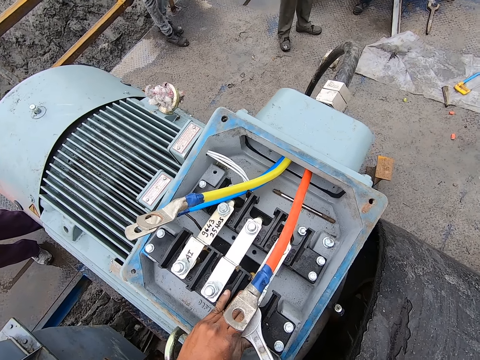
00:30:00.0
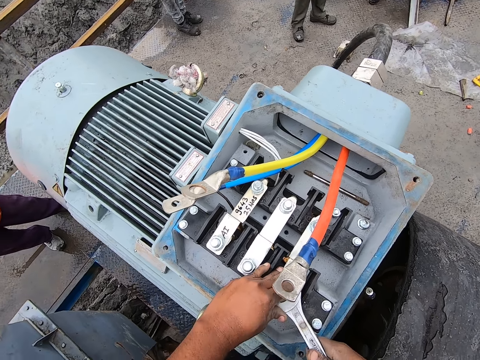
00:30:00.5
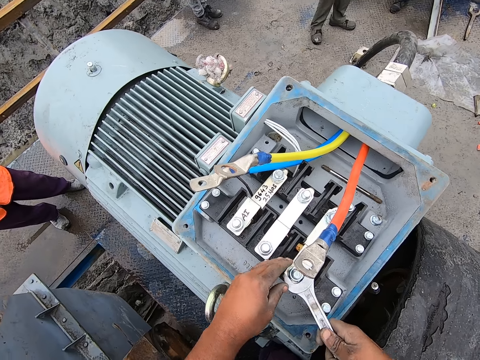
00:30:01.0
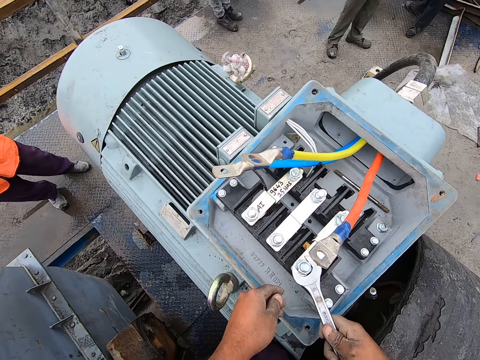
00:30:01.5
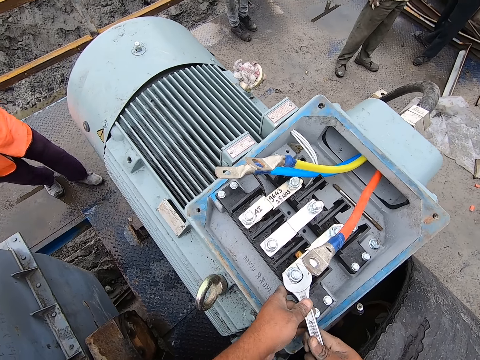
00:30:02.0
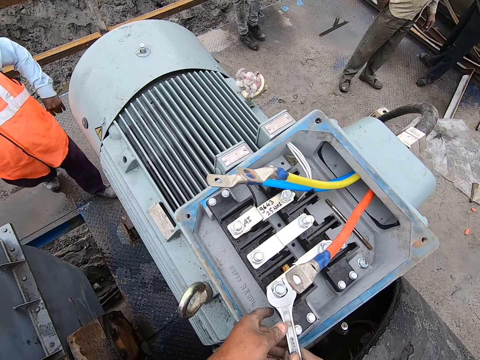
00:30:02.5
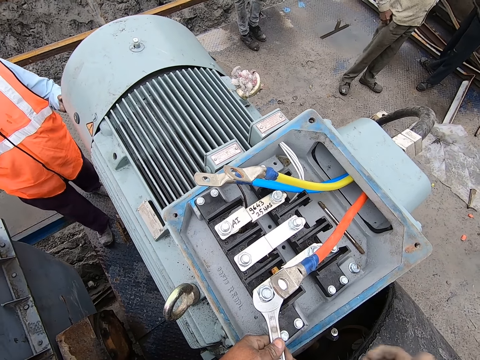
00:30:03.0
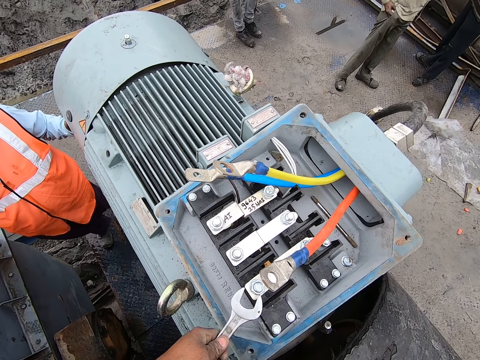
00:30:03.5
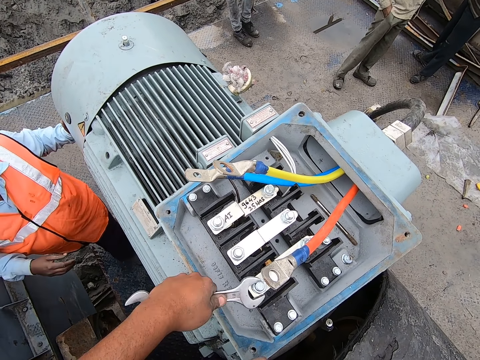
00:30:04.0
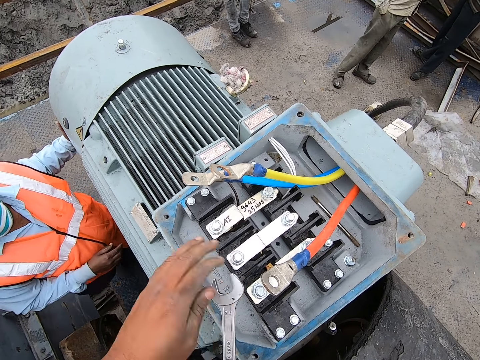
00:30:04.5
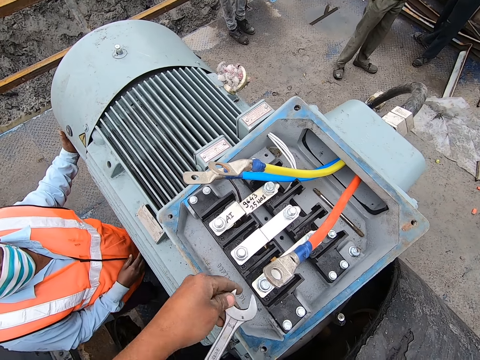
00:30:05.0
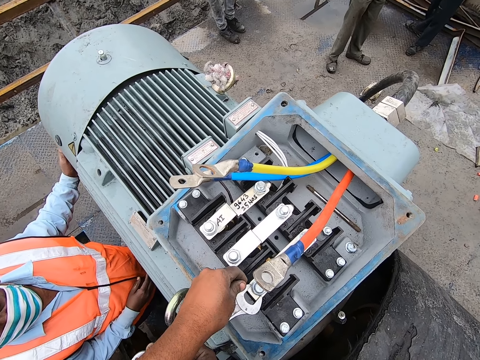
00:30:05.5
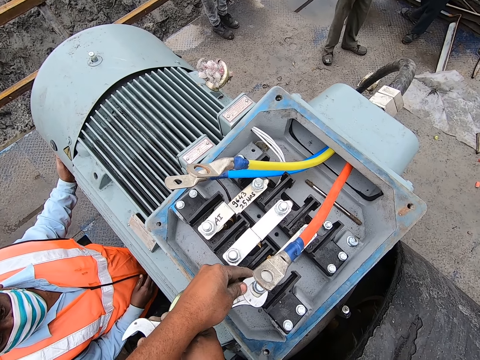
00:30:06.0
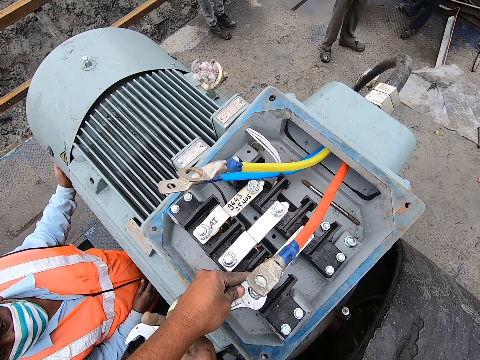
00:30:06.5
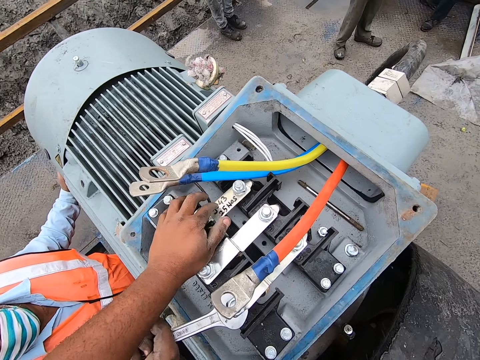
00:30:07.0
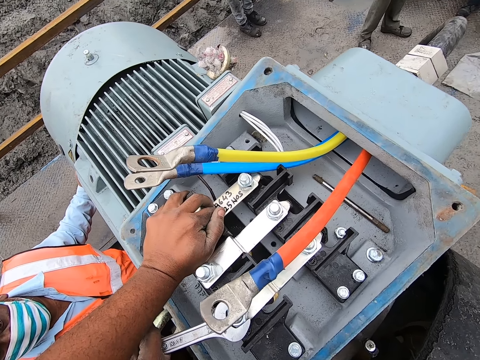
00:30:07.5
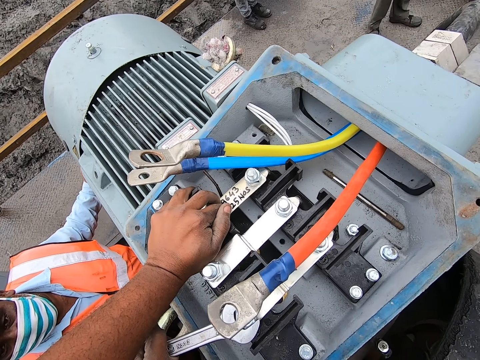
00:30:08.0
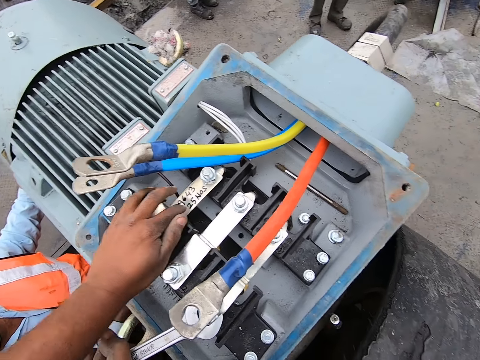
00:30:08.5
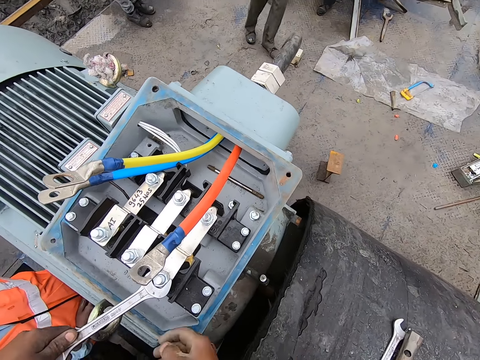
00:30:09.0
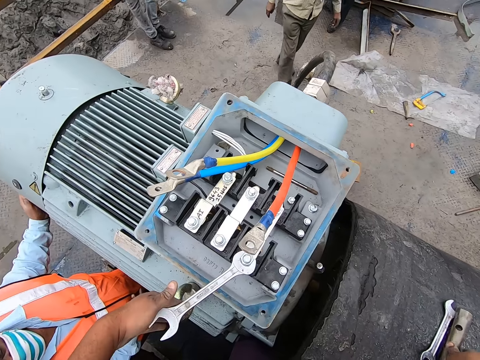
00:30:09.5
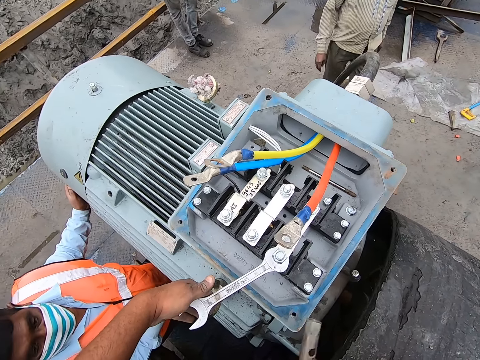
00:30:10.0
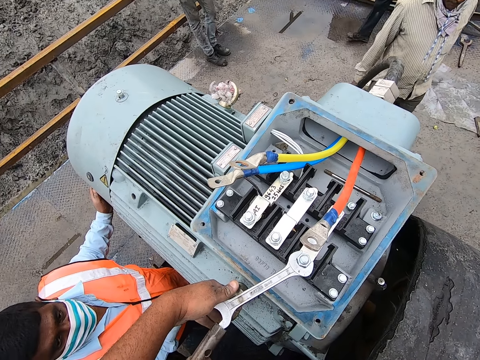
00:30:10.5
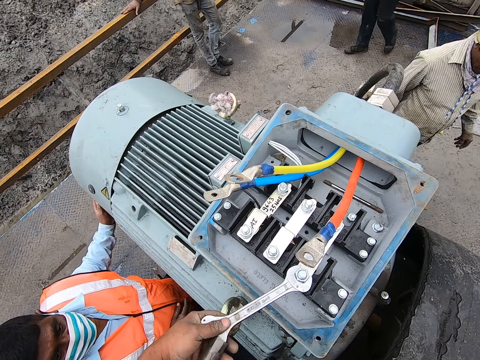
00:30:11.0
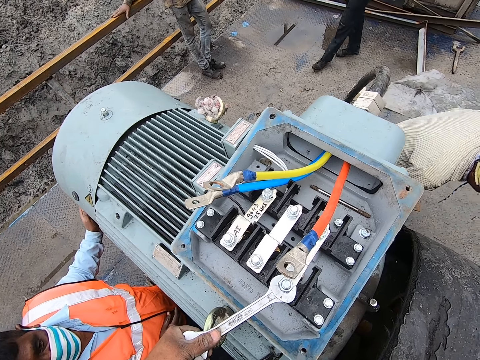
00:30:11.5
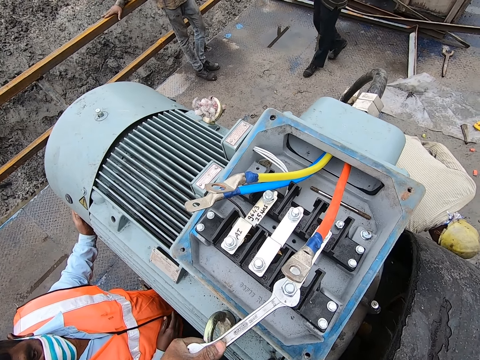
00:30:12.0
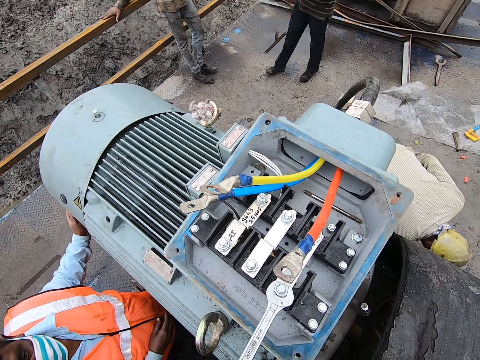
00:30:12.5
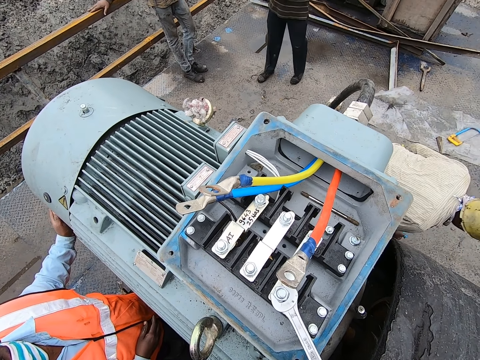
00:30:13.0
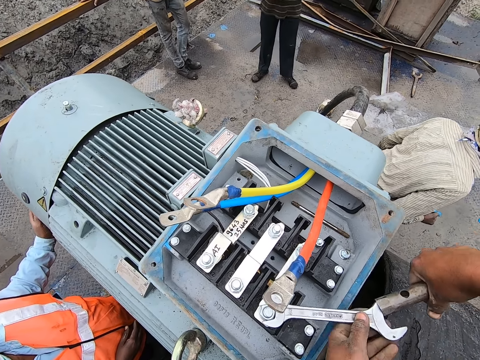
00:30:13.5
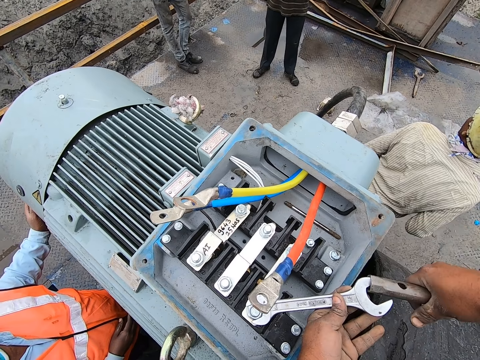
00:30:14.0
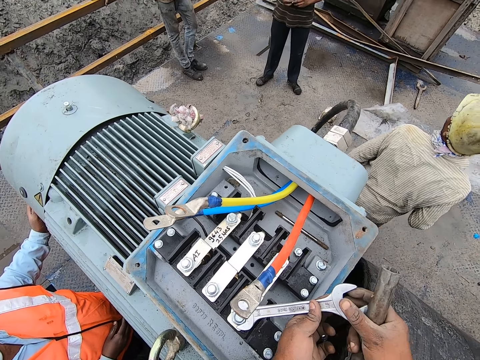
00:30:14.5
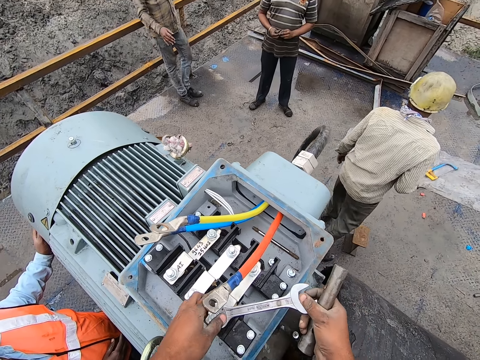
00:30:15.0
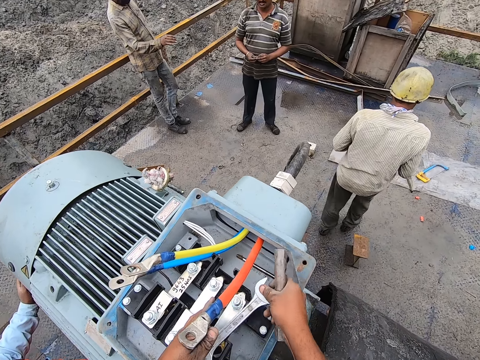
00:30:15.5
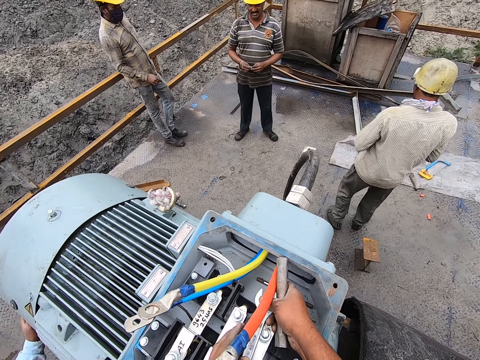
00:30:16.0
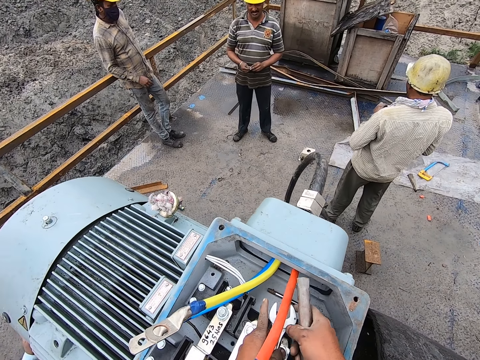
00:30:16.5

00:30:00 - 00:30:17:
The camera wearer turns the spanner. They open the machine with the spanner. They loosen a nut with the spanner. They hold the machine with the left hand. They open the machine with the spanner. They loosen the nut with the spanner.

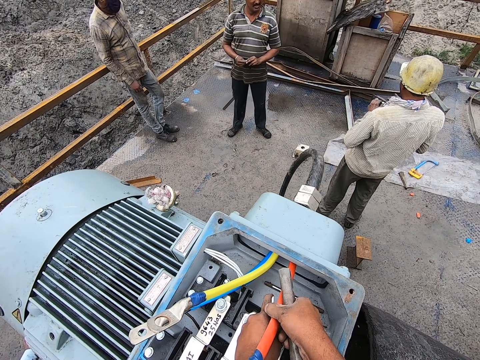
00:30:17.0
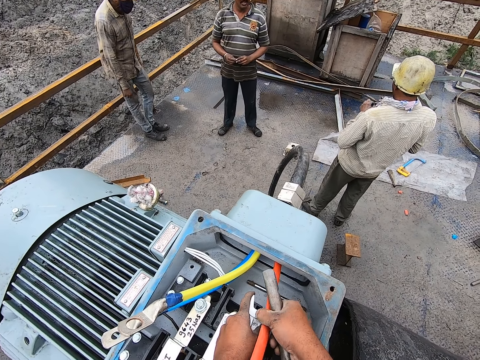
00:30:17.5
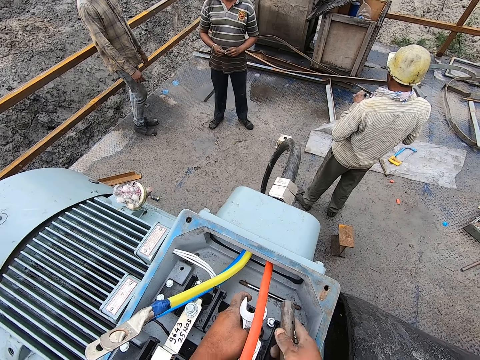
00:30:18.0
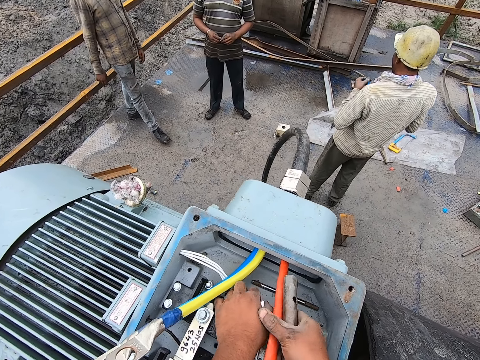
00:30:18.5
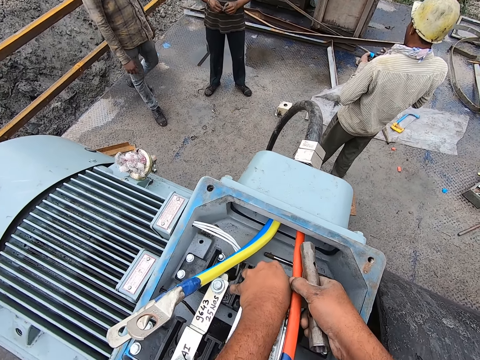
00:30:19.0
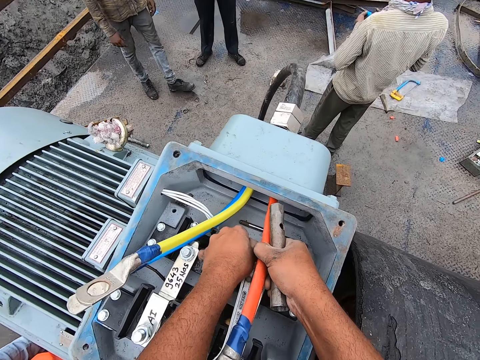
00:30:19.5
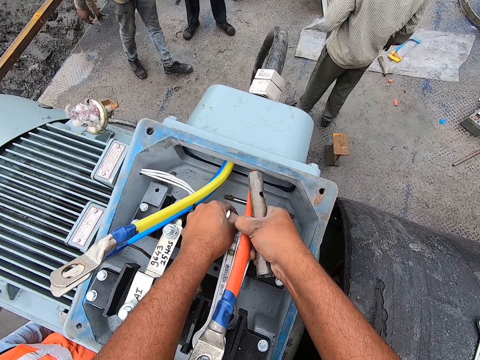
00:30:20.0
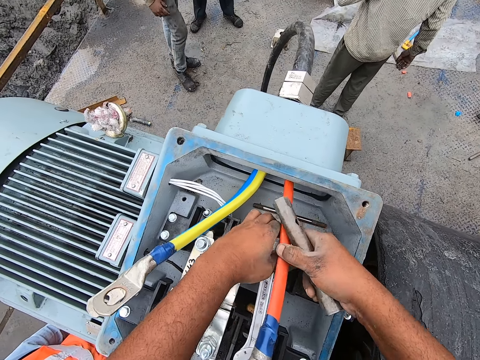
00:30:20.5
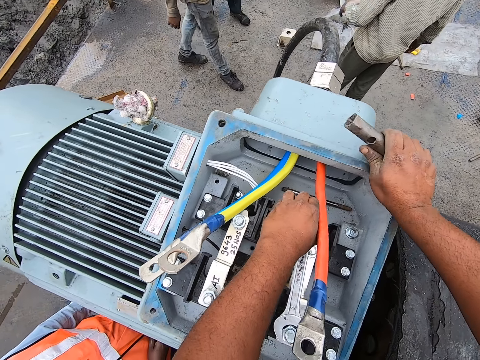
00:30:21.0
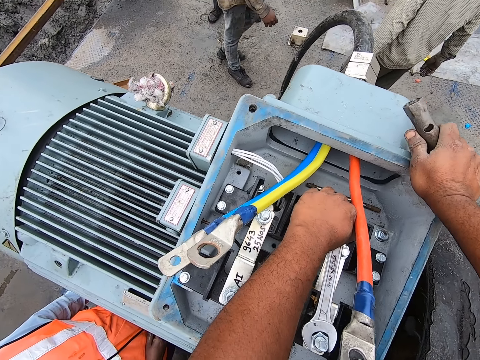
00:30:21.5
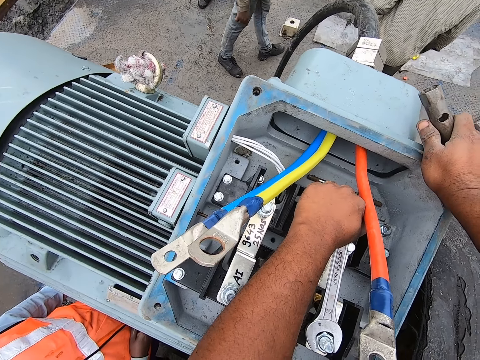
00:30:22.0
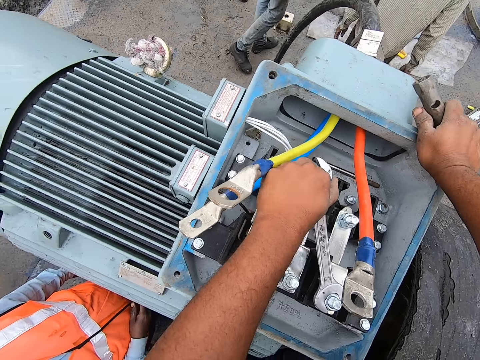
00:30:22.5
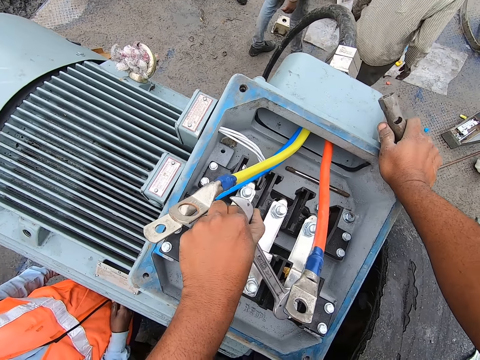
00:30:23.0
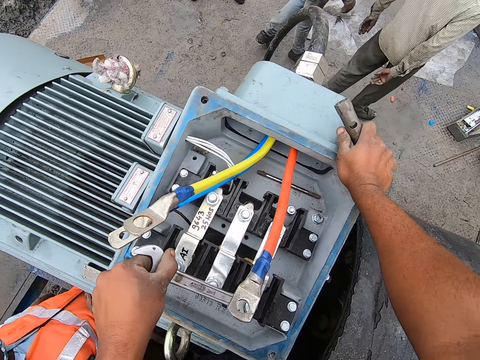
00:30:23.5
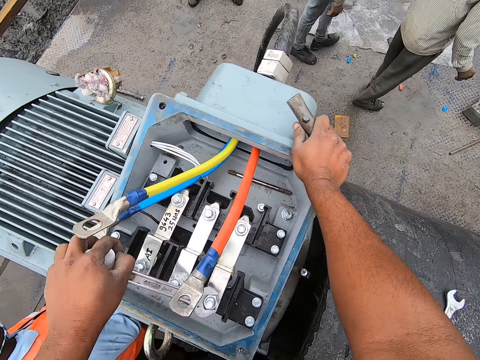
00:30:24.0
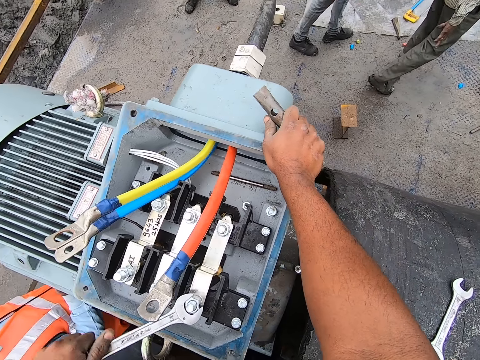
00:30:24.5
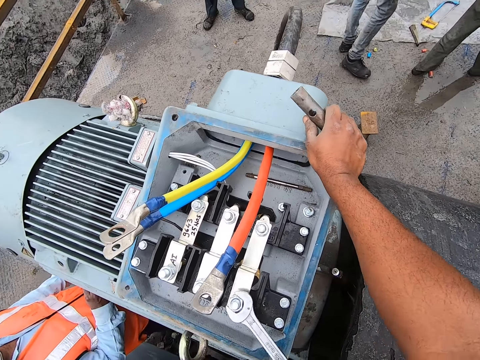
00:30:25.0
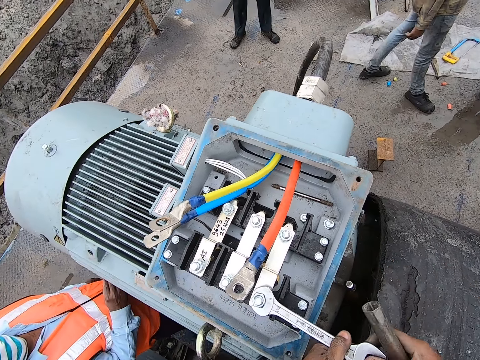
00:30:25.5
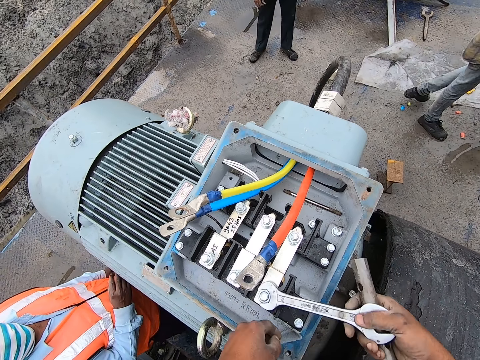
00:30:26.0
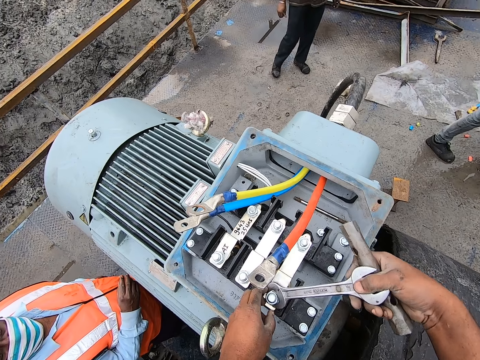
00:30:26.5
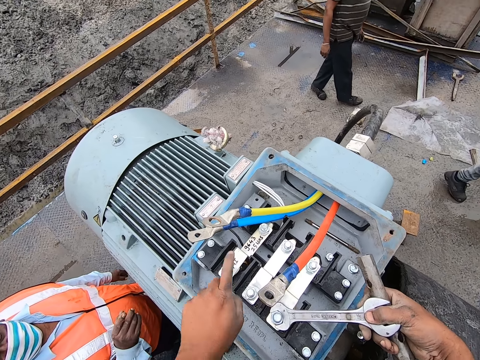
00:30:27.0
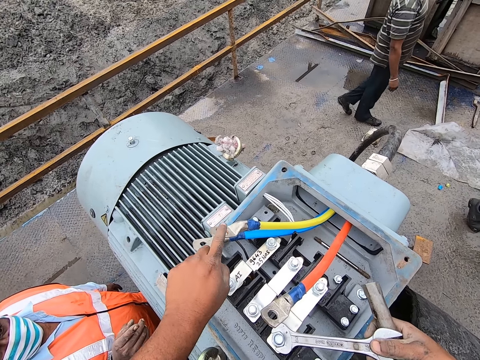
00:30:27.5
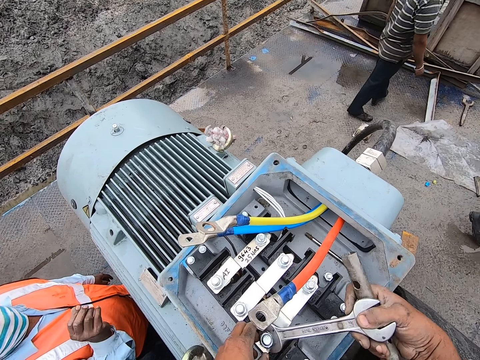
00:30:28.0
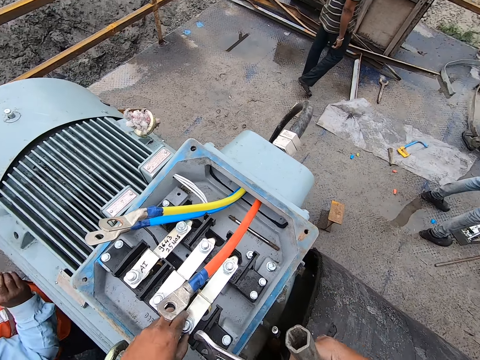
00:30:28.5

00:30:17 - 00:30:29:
The camera wearer loosens a nut with a spanner. A man interacts with the camera wearer.
